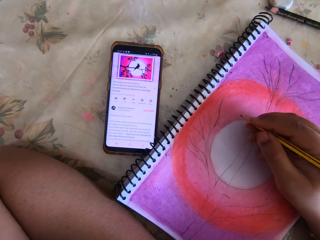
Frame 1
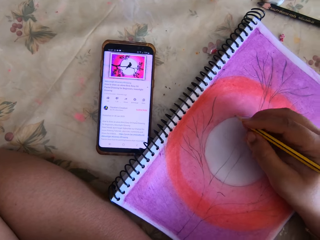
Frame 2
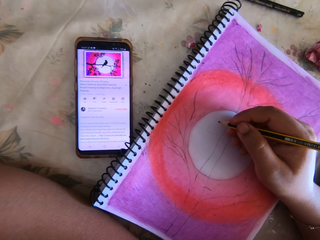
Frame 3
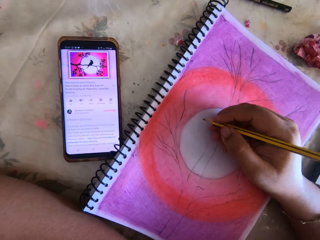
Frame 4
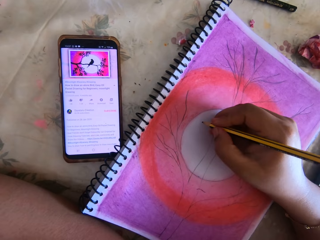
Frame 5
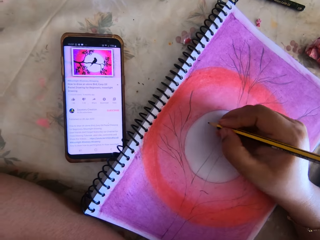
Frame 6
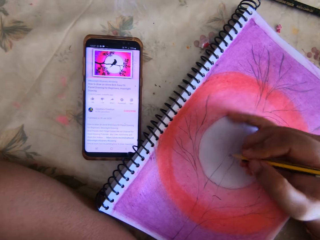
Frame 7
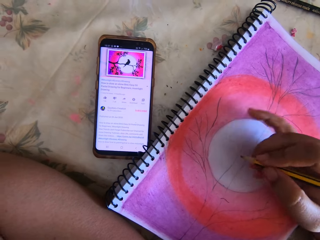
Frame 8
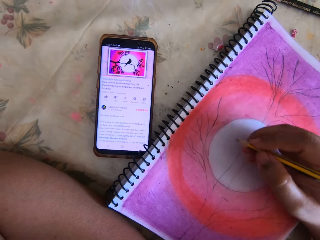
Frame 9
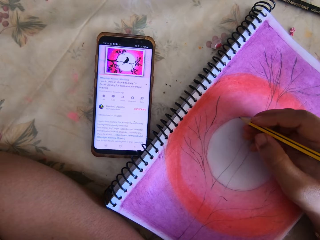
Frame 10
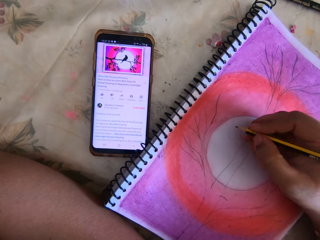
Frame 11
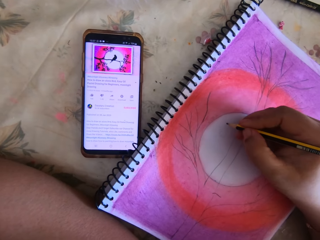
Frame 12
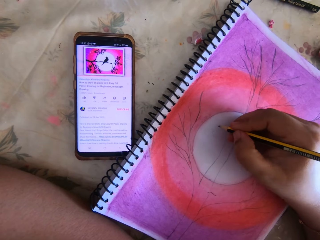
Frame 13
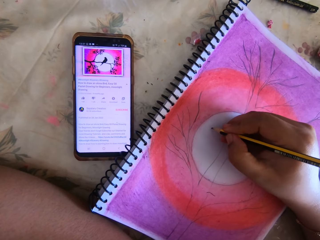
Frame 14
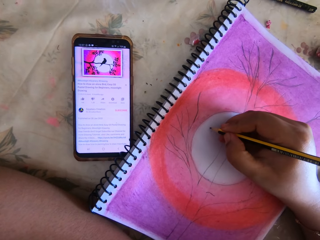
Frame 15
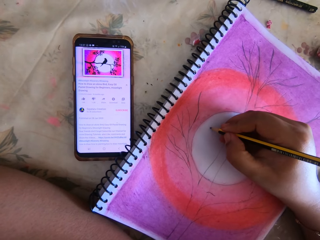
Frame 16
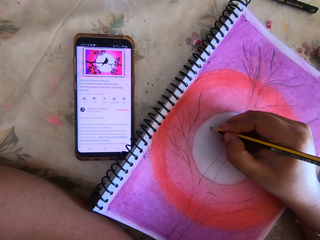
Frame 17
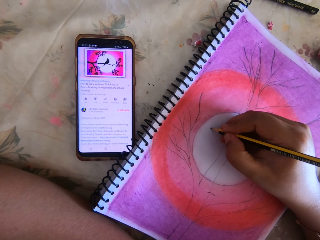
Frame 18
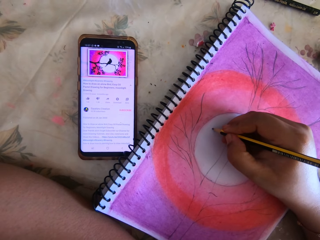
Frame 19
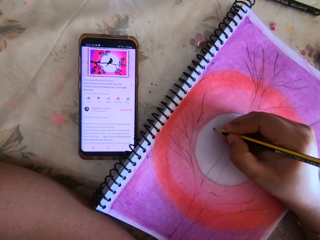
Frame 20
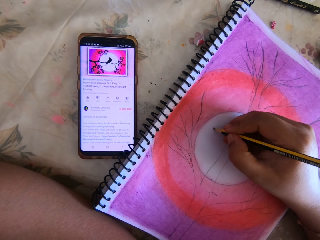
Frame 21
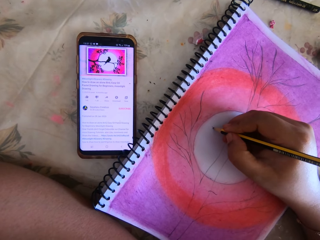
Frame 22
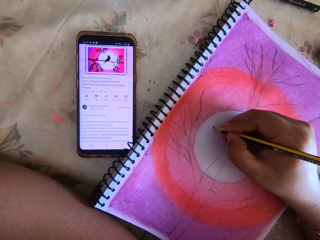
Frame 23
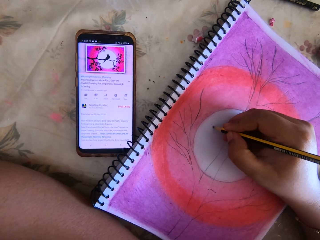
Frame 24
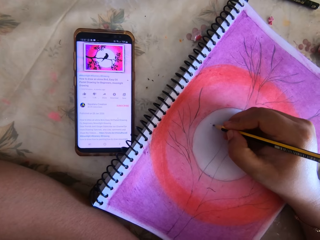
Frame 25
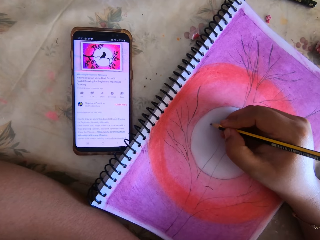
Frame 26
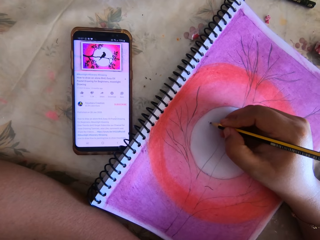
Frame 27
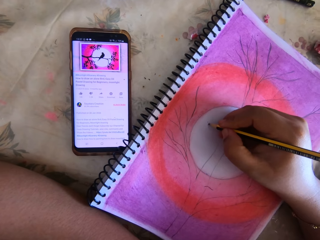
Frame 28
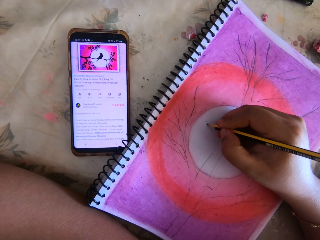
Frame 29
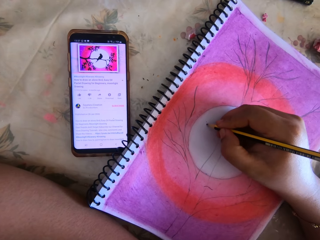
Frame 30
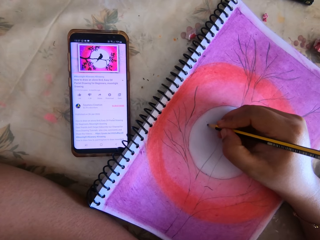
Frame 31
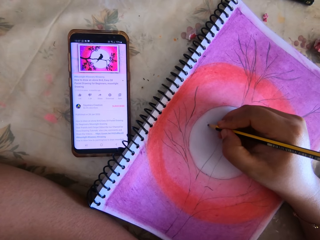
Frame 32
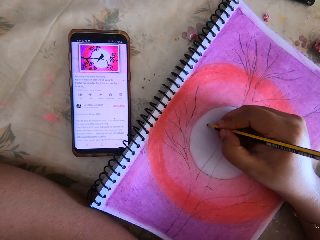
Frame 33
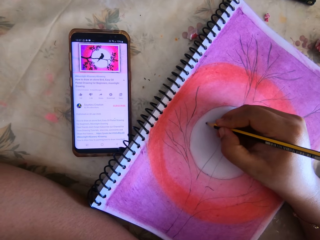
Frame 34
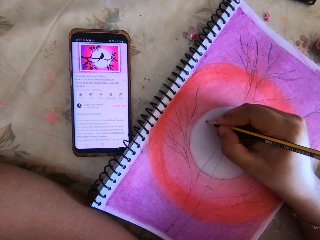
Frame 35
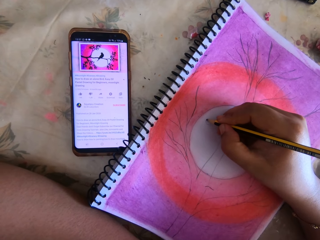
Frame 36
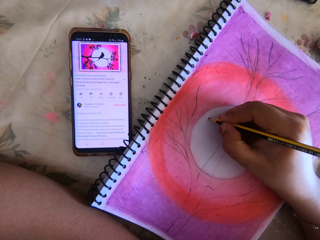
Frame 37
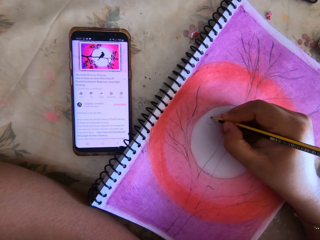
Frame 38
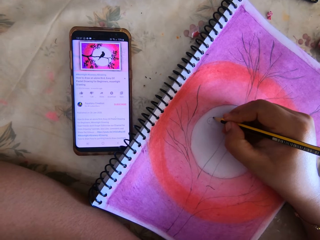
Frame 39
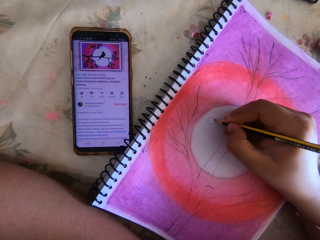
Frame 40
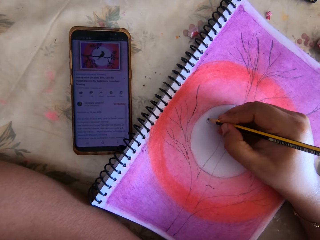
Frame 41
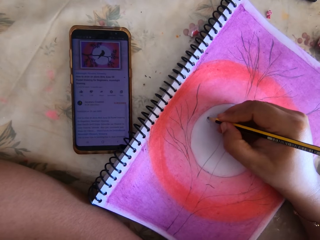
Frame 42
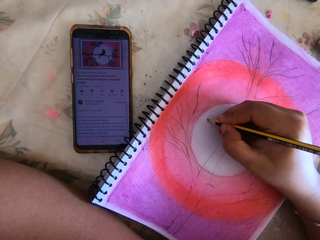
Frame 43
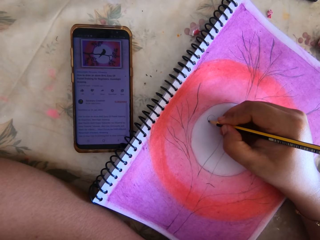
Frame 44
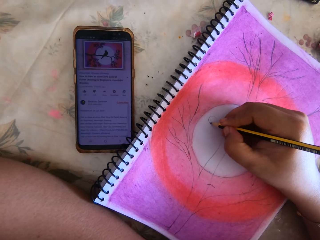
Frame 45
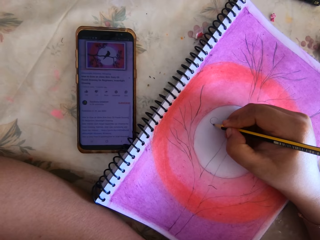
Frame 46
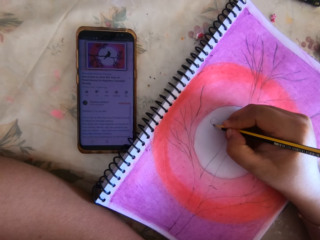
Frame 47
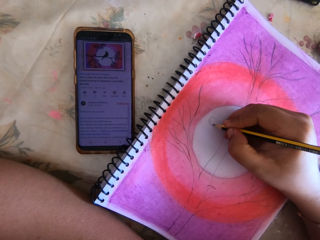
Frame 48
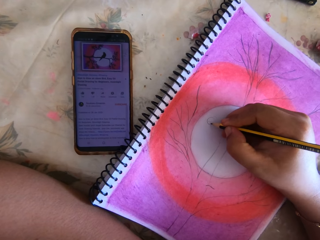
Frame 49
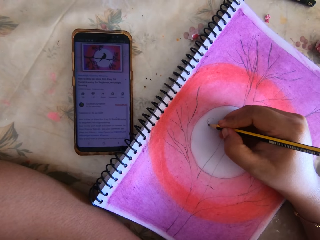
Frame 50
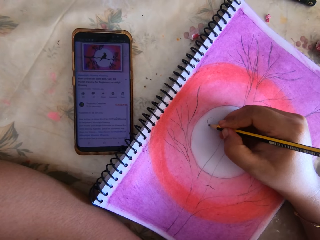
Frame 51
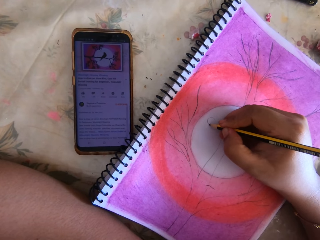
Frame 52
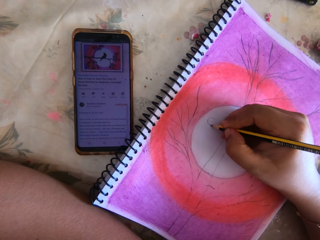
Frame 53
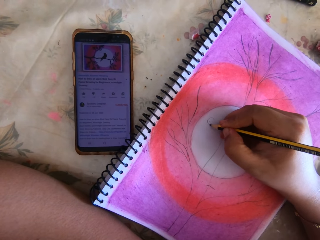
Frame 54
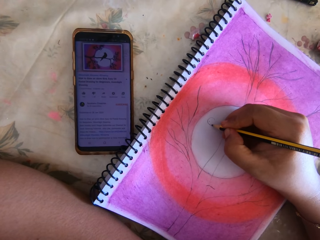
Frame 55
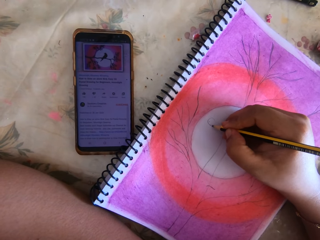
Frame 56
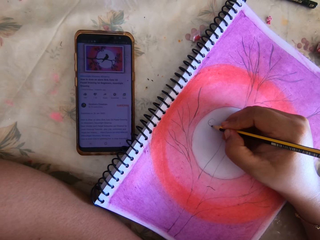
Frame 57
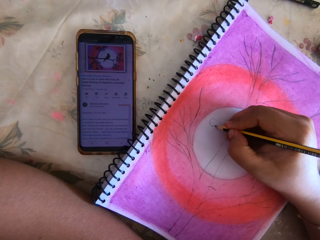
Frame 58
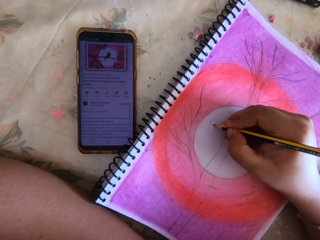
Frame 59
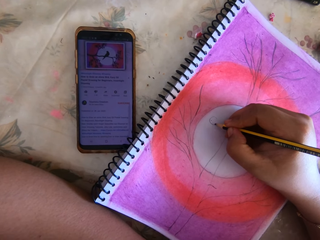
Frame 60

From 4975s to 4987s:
The camera wearer draws on the book with a pencil.

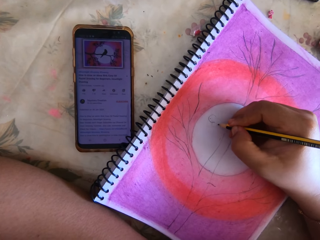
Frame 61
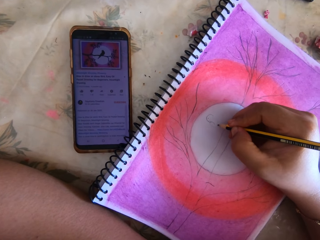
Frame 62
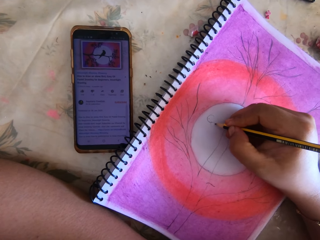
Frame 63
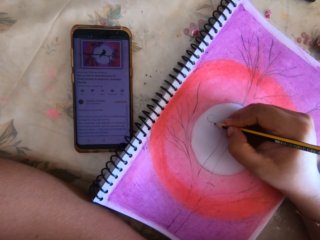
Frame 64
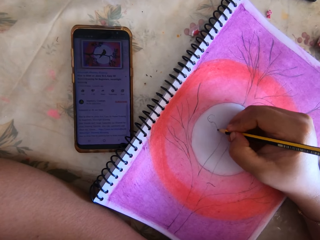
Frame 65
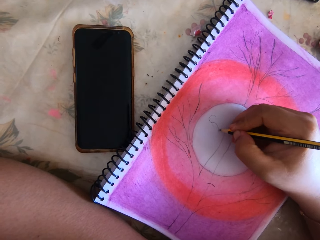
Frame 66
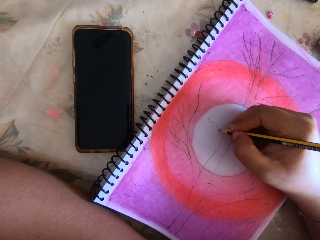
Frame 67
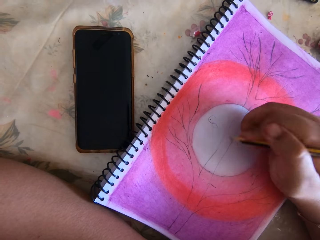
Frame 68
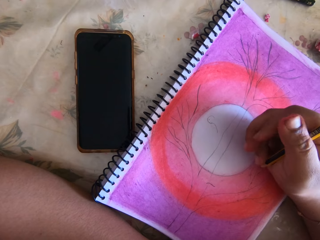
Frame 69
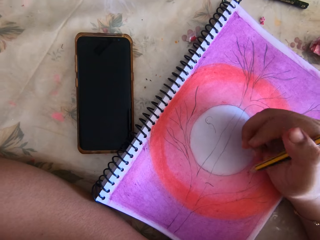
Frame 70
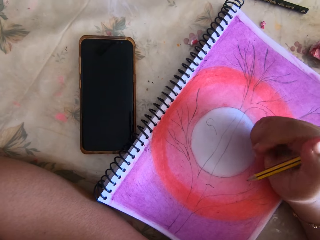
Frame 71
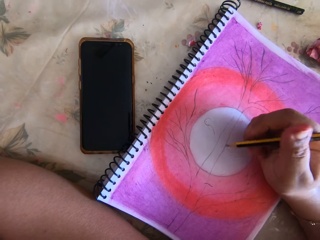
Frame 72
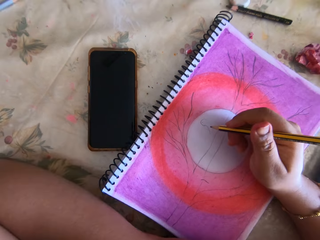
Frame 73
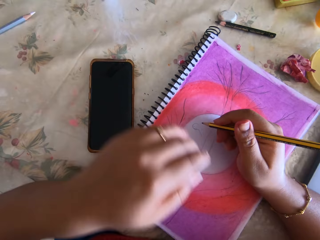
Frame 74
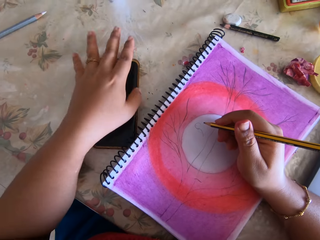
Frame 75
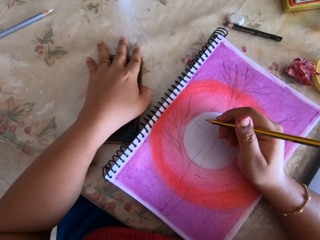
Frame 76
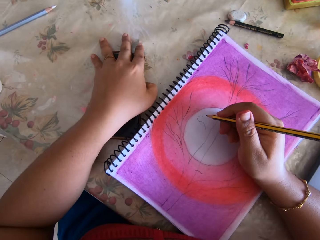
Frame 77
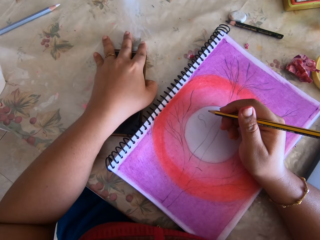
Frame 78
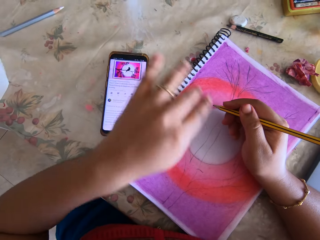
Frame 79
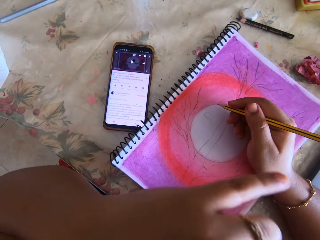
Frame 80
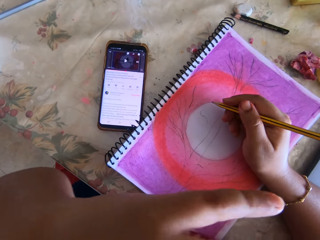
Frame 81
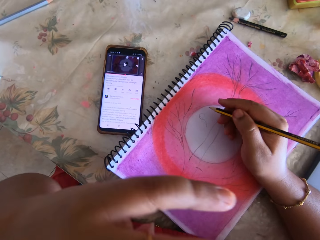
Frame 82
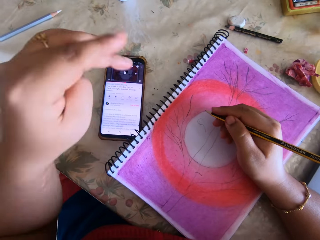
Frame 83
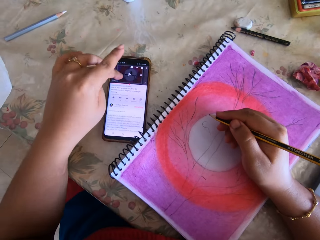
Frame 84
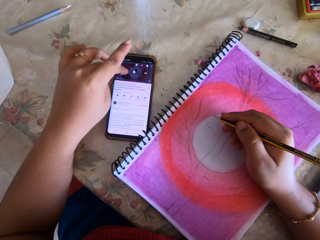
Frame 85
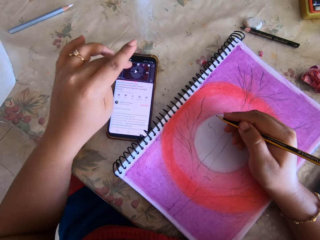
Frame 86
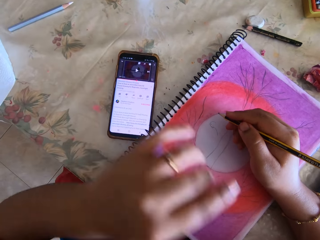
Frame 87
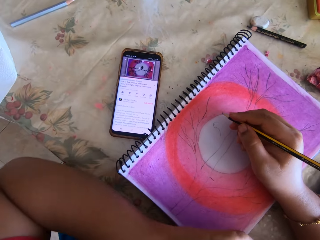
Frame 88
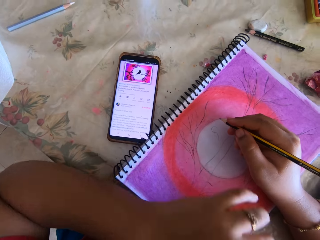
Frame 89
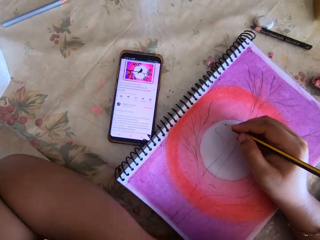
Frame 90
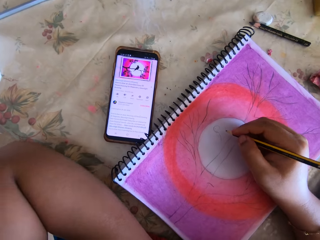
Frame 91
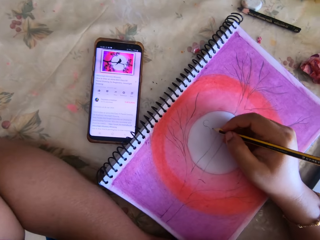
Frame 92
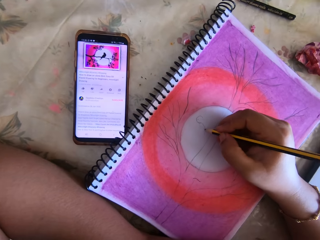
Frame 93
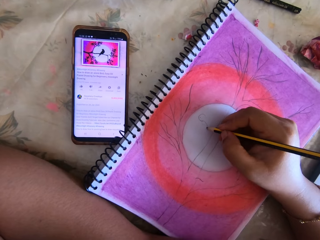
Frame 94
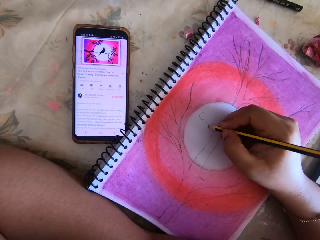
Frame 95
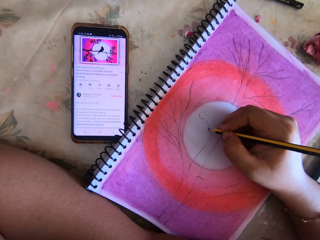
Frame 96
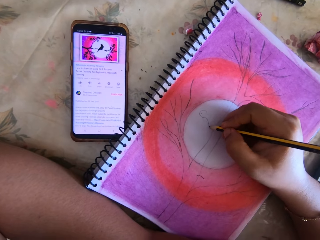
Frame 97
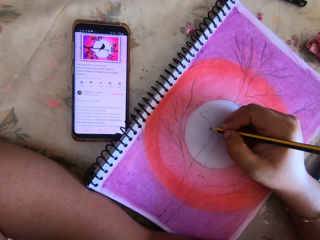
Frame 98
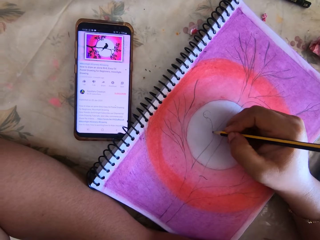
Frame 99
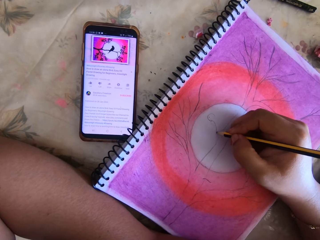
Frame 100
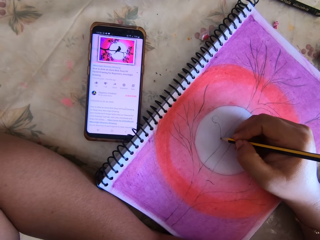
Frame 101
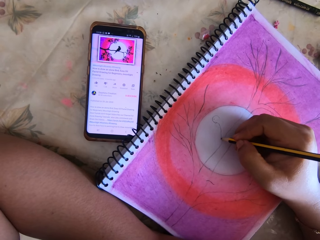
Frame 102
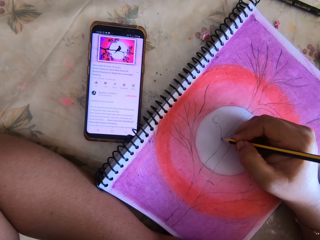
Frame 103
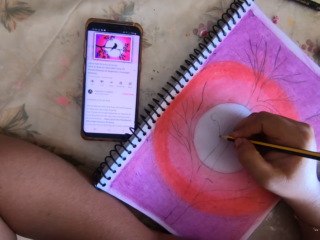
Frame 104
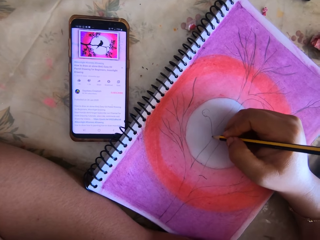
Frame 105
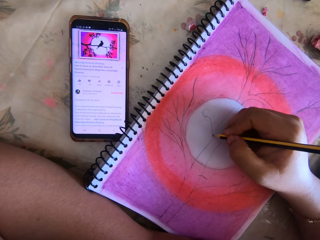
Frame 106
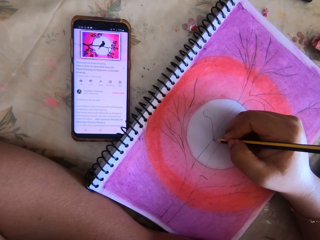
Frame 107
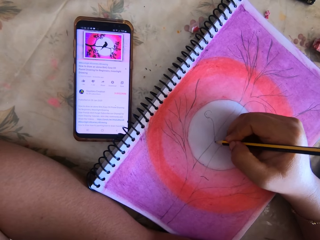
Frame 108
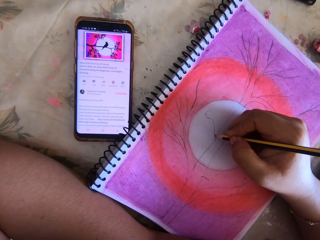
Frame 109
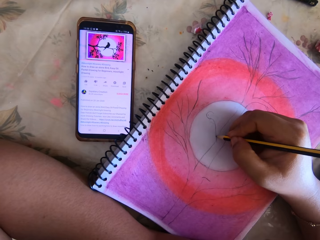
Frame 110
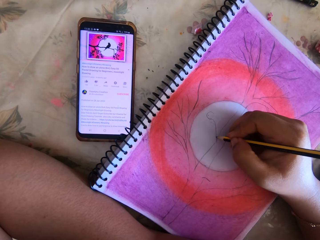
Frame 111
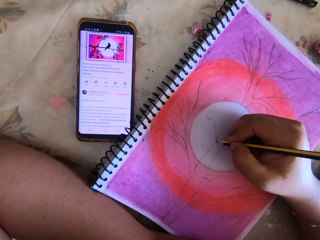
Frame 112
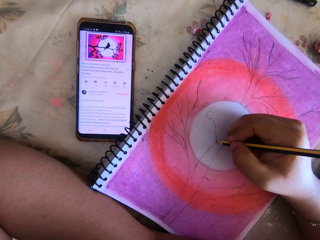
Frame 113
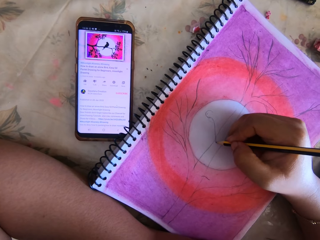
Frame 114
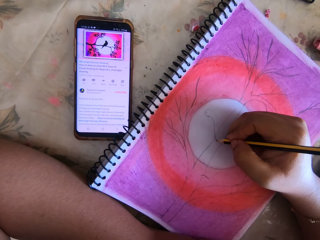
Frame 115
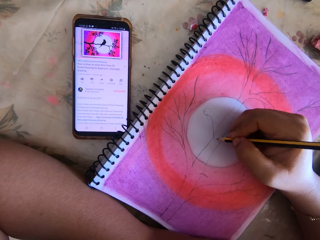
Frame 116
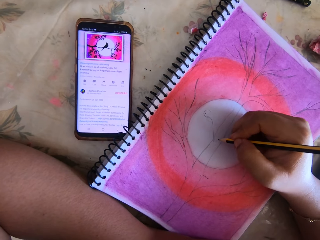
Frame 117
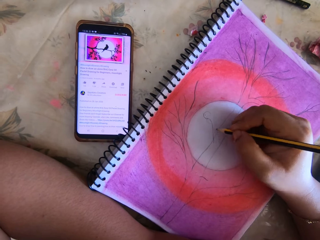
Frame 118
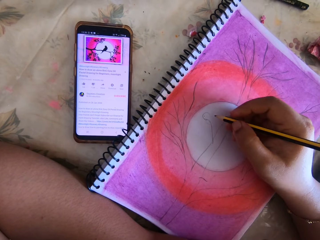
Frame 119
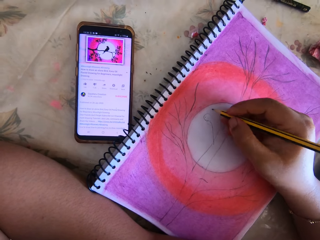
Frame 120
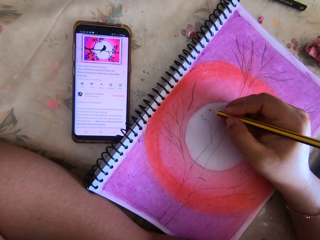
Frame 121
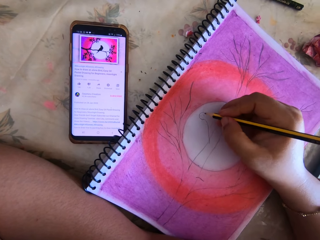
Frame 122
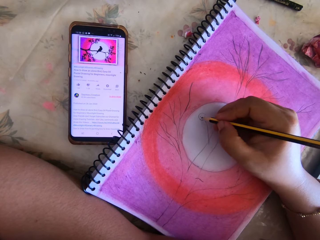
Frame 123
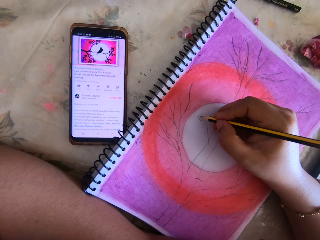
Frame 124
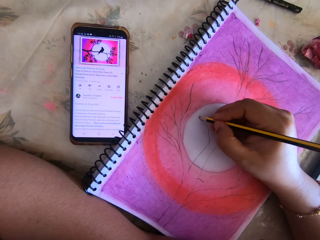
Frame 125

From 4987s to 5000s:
The camera wearer switches the phone on. She rubs her face off with the left hand. She touches the phone. She taps on the phone's screen. She draws on the book with a pencil.
